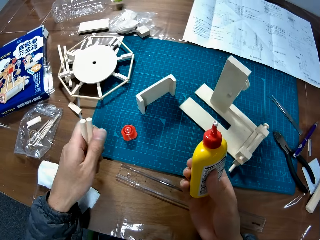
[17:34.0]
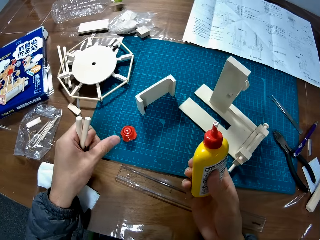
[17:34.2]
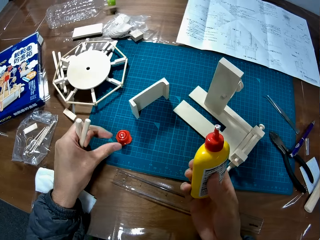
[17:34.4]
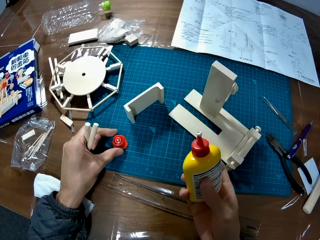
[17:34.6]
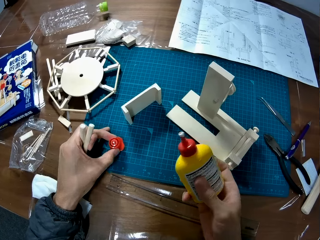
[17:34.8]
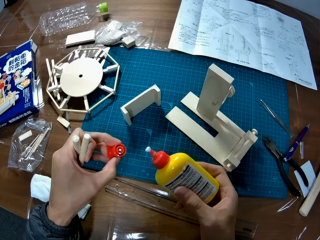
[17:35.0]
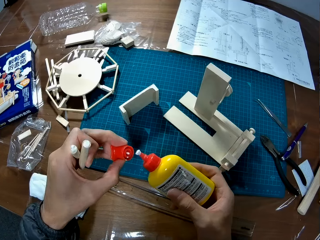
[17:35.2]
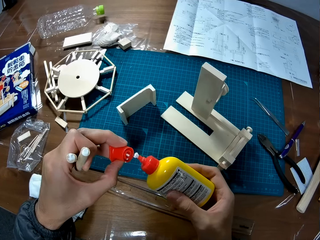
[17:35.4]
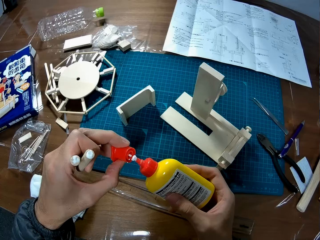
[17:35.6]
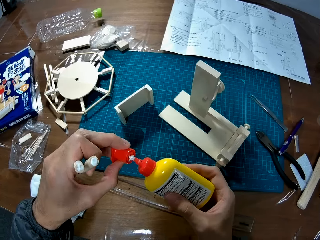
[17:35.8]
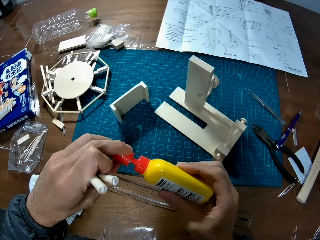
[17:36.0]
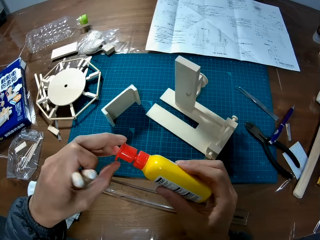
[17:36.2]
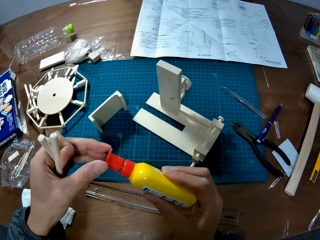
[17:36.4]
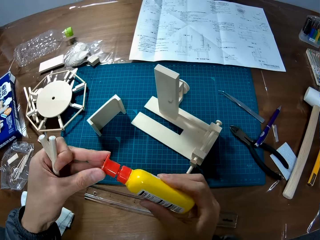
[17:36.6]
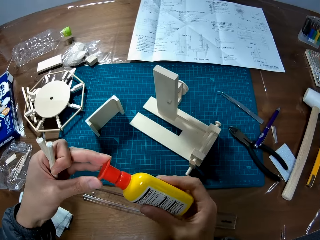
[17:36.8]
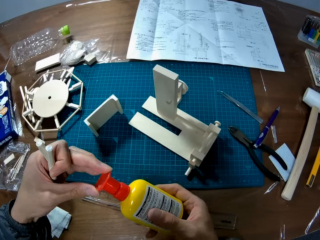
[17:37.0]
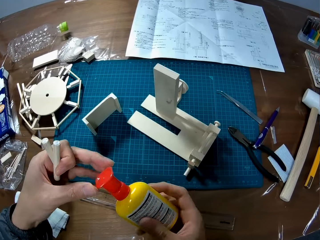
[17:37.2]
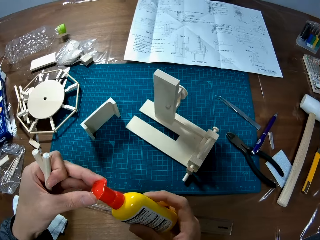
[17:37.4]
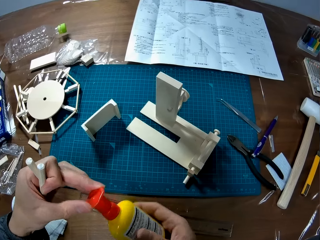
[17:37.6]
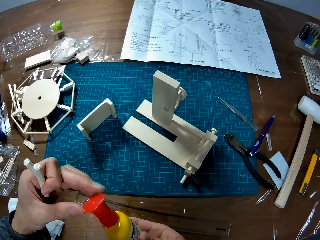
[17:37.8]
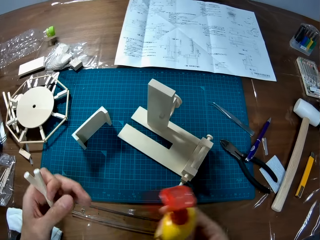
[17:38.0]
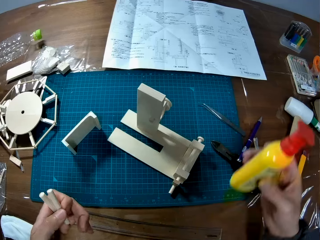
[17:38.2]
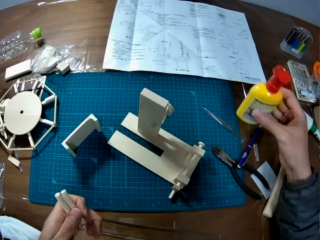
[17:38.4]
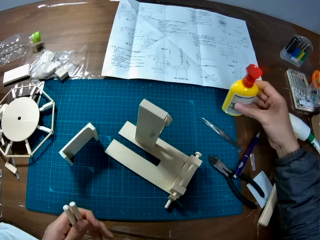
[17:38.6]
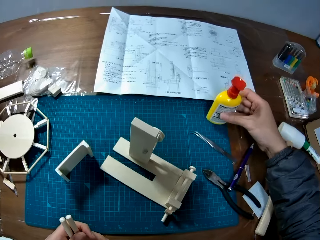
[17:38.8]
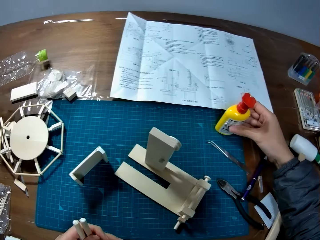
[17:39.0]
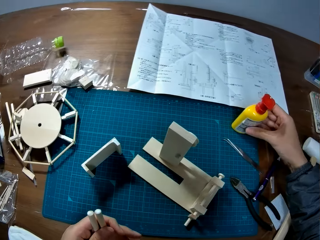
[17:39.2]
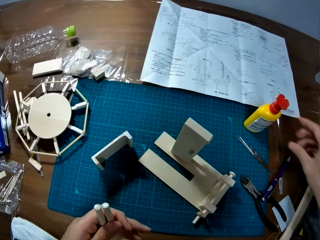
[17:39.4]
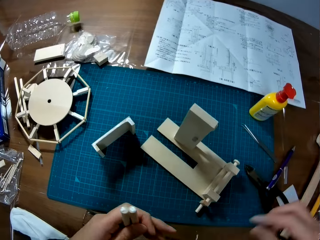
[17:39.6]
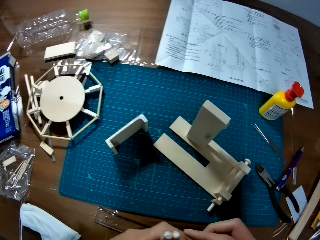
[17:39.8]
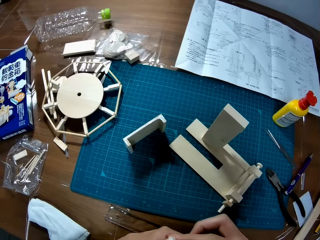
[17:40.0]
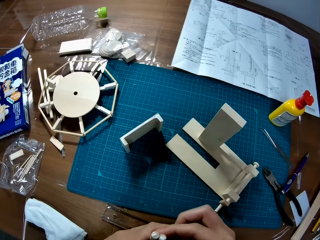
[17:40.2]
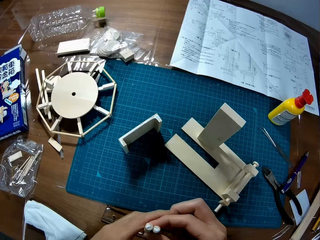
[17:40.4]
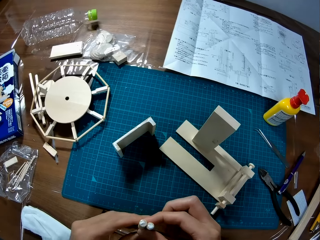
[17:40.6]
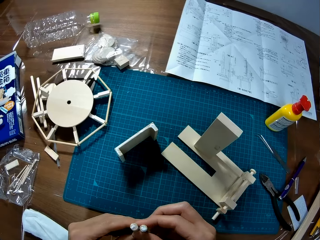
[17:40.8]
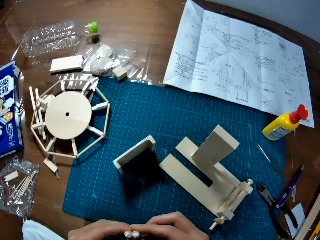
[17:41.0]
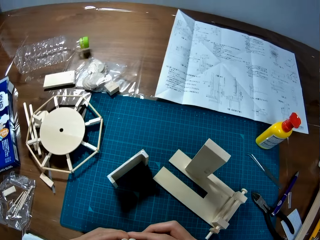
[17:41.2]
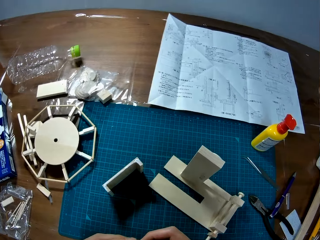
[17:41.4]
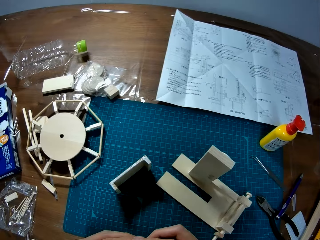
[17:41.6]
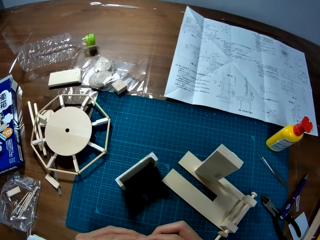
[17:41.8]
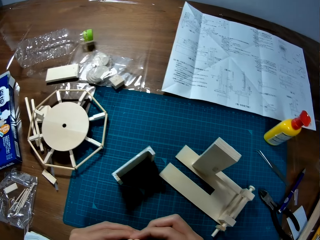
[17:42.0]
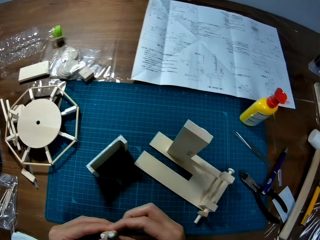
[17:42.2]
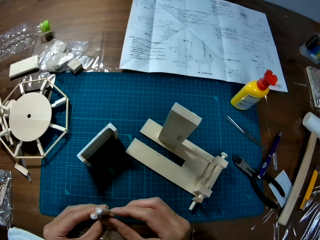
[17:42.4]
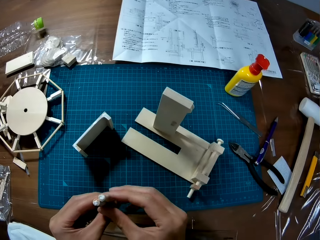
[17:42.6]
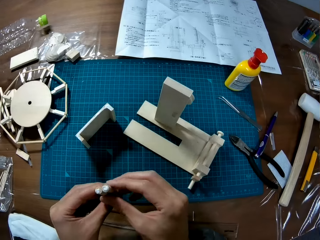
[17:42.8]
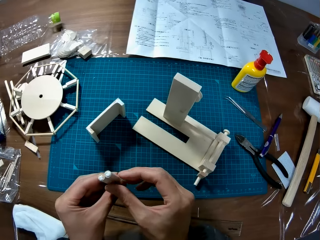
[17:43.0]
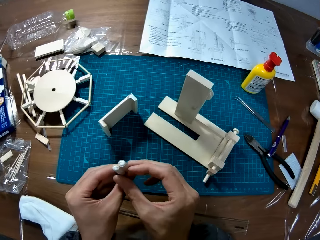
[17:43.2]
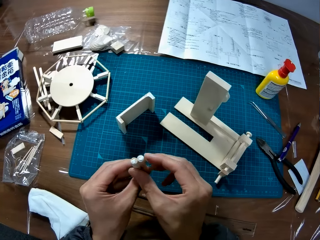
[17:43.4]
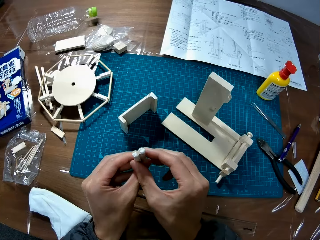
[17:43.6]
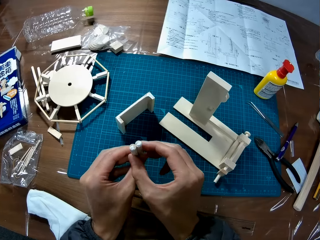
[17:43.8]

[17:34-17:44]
The camera wearer picks up the glue container cover on the cutting mat on the table with his left hand. He covers the glue container with its cover. He puts the glue container in his right hand on the table. He passes the pieces of wood in his left hand to his right hand. He holds the wooden craft part with his hands.

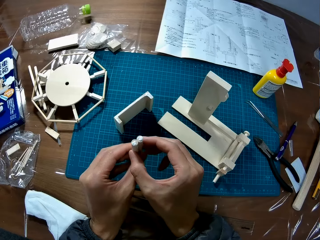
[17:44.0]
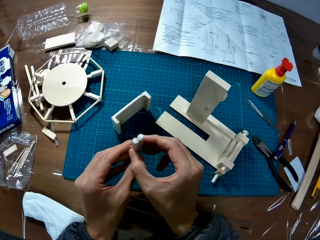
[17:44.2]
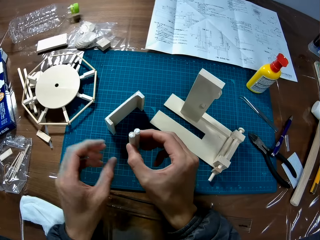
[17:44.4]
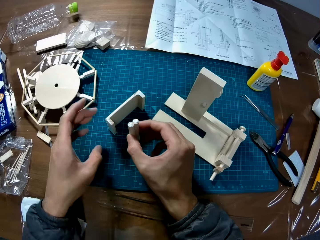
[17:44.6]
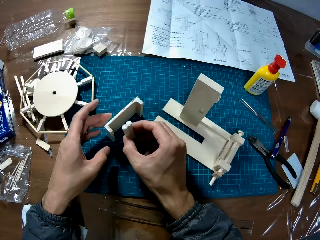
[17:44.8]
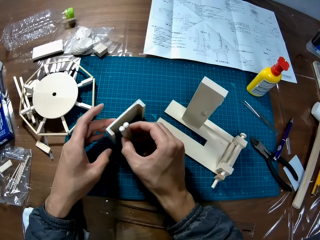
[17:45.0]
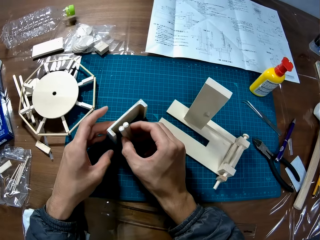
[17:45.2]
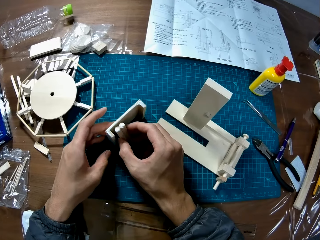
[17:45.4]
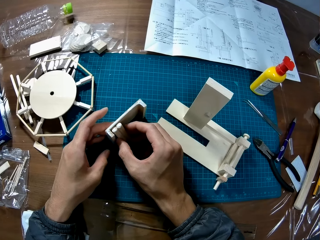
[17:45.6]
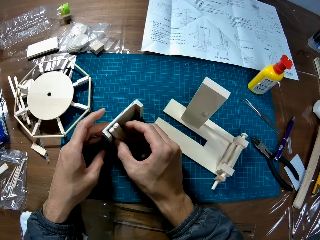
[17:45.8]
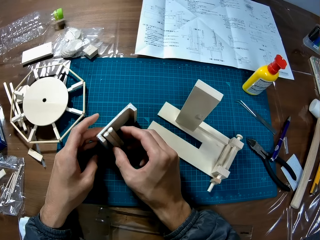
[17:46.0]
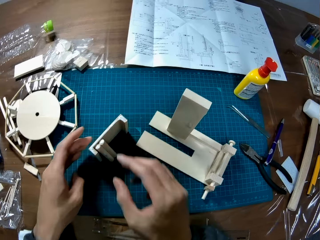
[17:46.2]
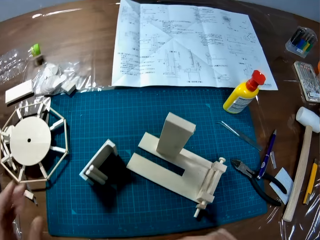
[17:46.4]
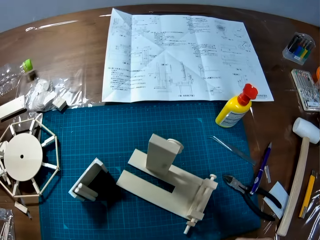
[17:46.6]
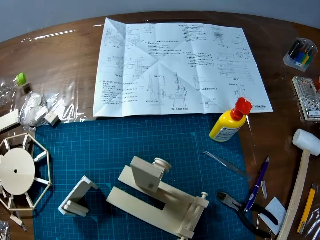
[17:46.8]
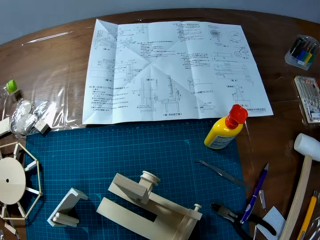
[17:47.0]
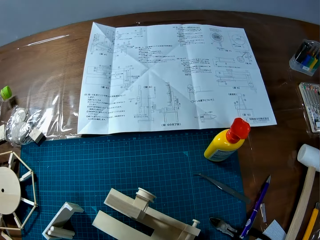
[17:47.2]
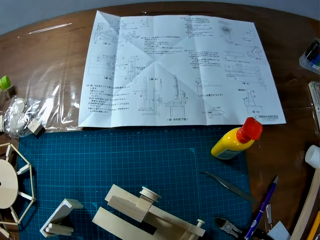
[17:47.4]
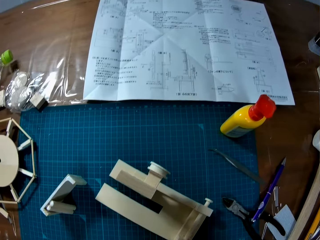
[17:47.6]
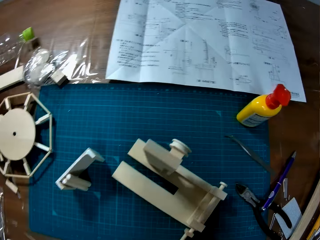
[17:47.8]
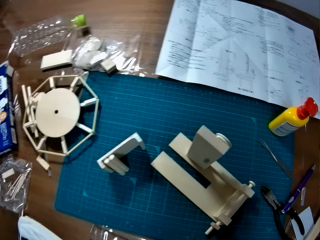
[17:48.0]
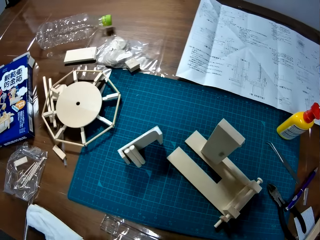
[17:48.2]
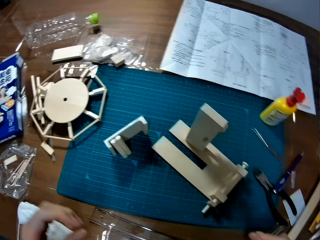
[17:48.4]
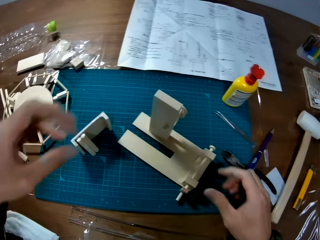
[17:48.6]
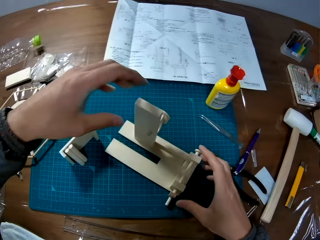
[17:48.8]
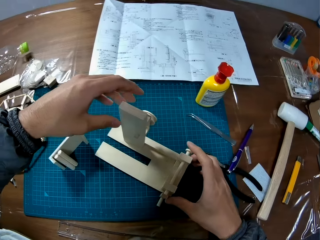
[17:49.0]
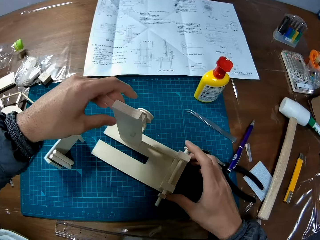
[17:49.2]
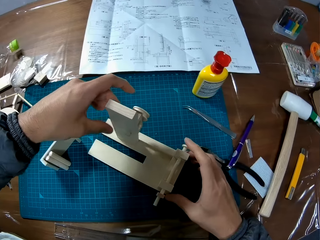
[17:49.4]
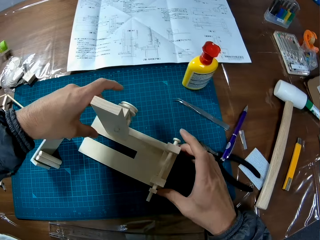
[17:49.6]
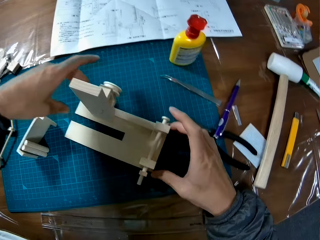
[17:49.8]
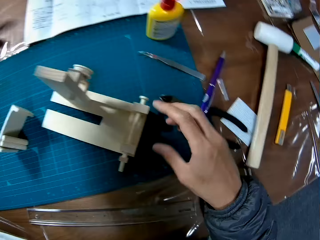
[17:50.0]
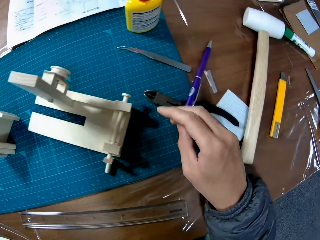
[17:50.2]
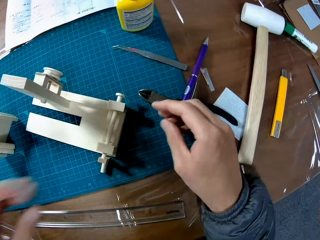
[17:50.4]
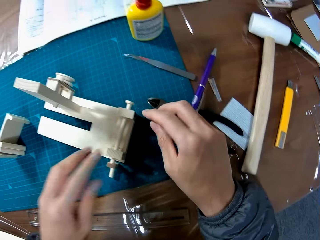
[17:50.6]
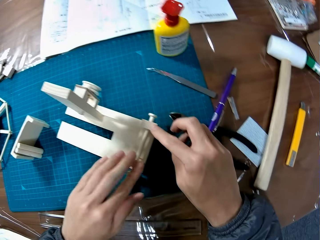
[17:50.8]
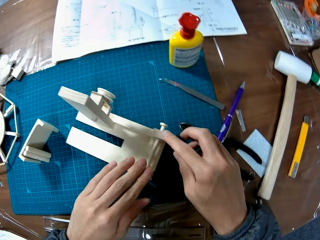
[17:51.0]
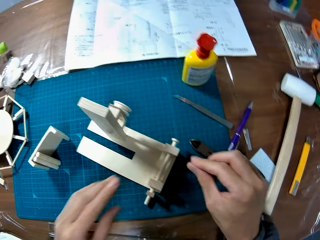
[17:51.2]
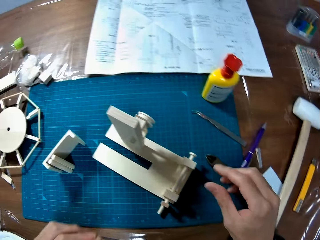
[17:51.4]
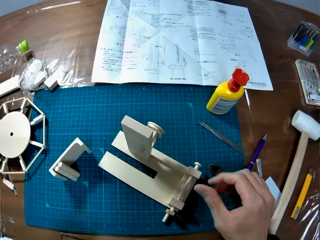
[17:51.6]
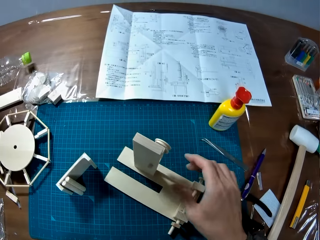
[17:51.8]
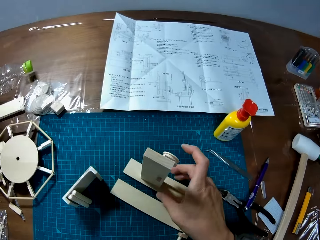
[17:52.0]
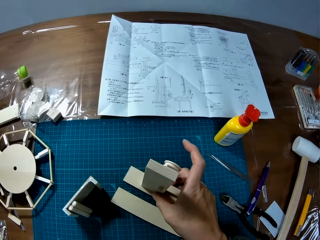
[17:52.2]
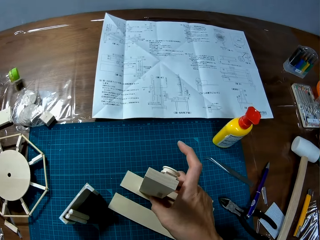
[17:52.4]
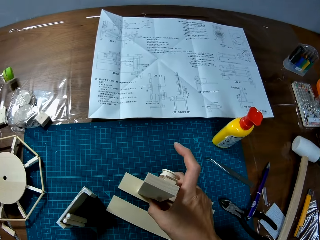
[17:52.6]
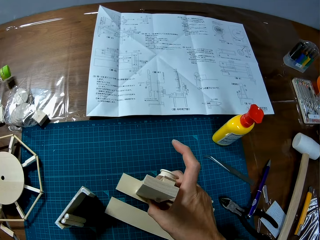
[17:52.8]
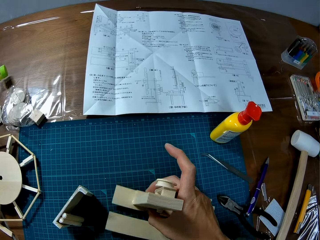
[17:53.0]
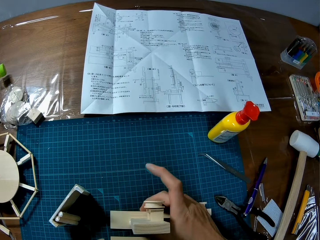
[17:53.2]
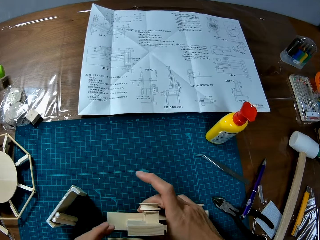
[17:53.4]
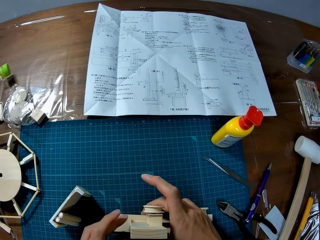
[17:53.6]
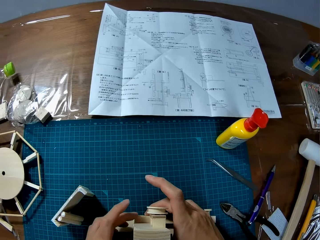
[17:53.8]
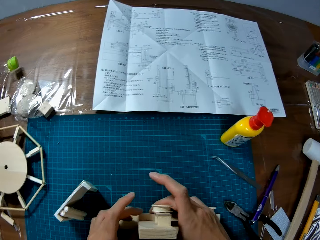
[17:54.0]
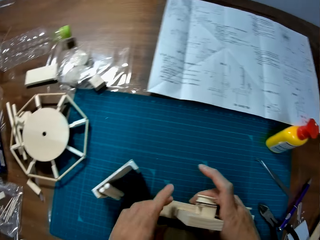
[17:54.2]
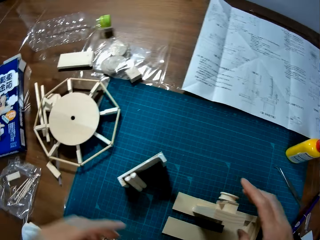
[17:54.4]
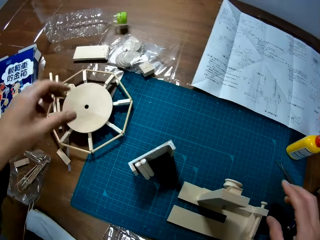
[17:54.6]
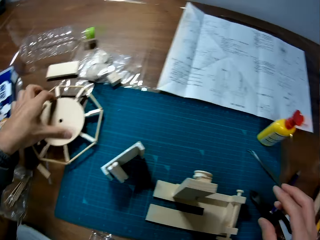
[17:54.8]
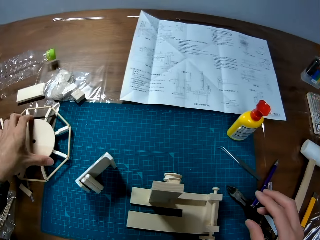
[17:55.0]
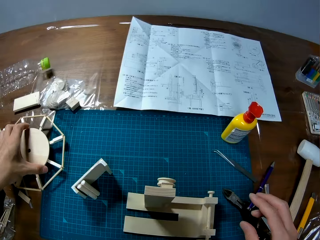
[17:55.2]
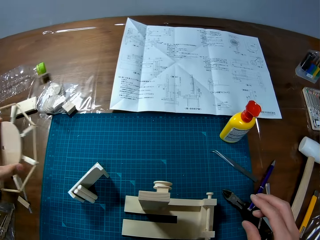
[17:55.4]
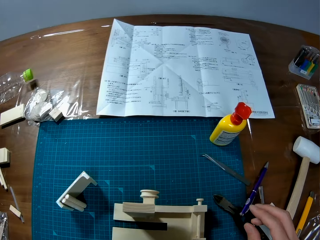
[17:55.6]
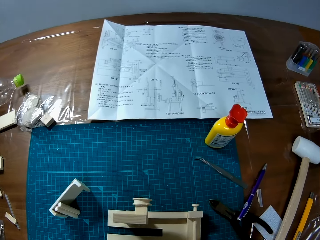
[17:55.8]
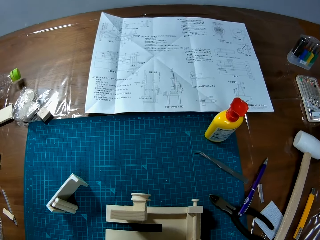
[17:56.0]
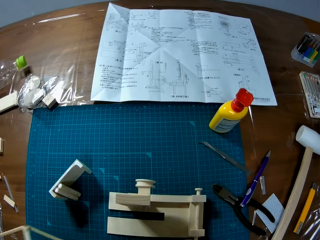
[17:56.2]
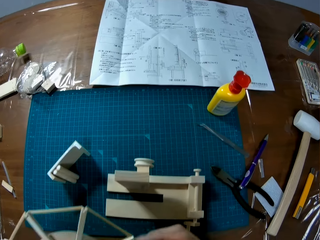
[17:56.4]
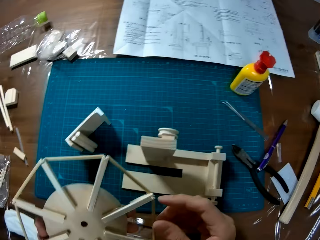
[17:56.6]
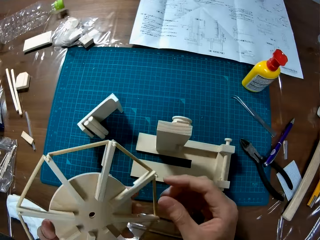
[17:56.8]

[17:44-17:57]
The camera wearer leans the pieces of wood in his right hand on the wooden model on the cutting mat on the table. He puts the wooden craft part on the table. He stands on the floor. He adjusts the wooden model on the cutting mat on the table. He holds the wooden craft part, releases the wooden craft part, holds the wooden craft part, releases the wooden craft part and holds the wooden craft part. He picks up another wooden model on the table with his left hand.
